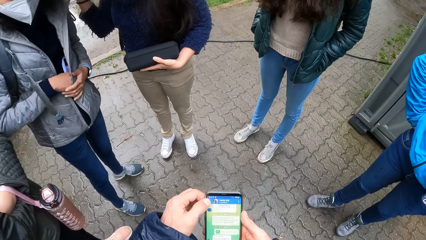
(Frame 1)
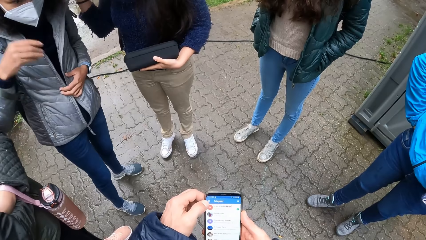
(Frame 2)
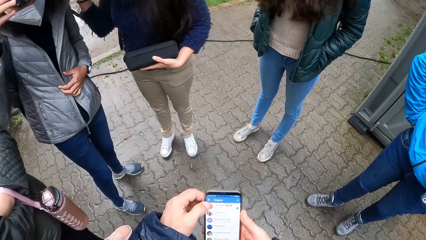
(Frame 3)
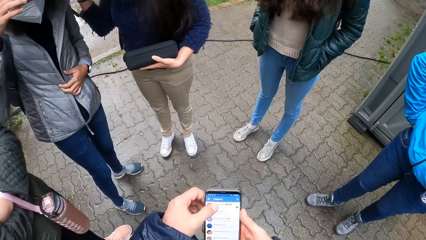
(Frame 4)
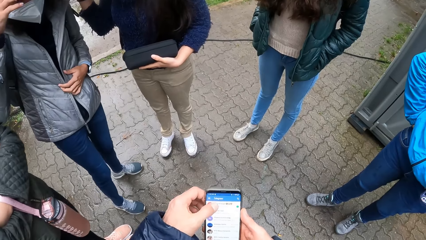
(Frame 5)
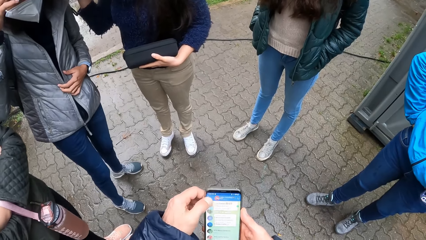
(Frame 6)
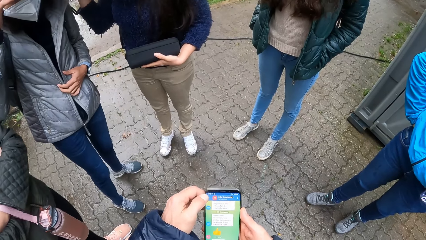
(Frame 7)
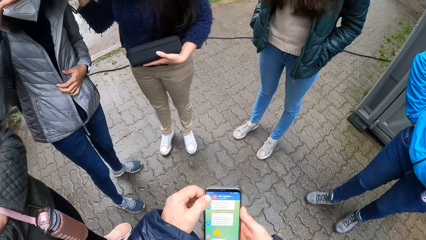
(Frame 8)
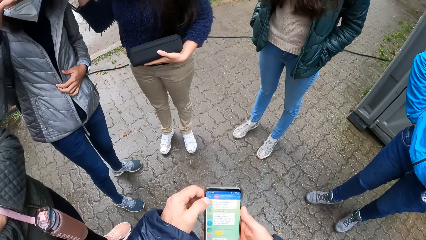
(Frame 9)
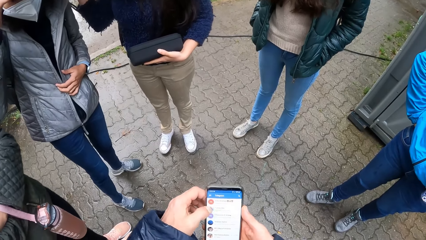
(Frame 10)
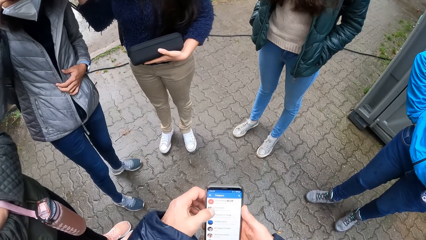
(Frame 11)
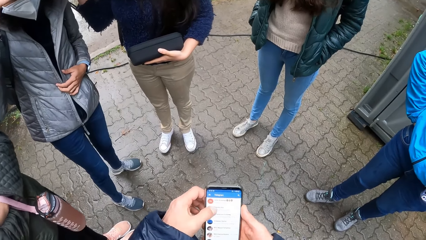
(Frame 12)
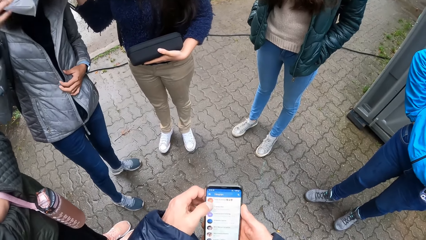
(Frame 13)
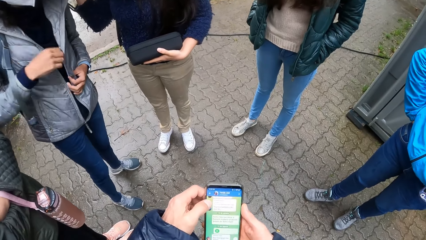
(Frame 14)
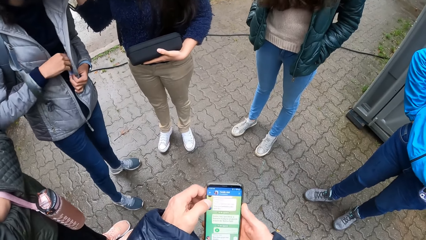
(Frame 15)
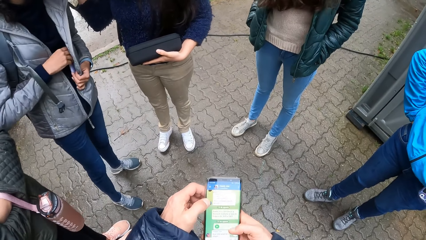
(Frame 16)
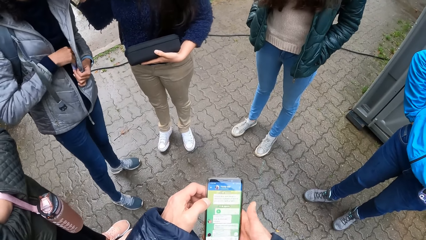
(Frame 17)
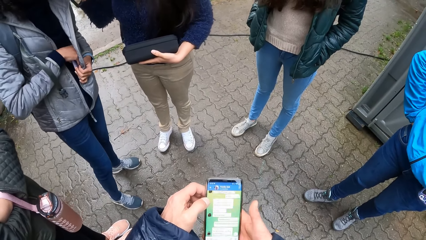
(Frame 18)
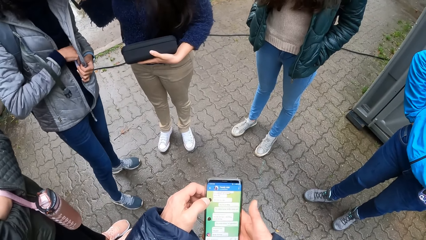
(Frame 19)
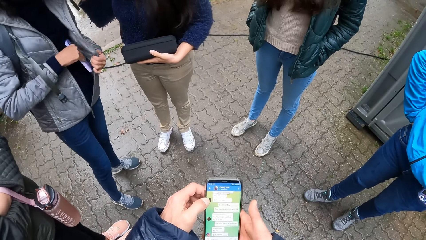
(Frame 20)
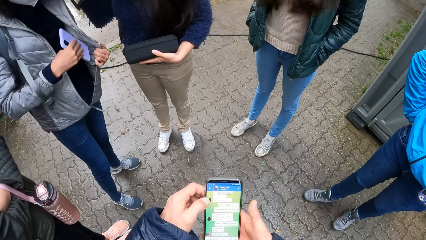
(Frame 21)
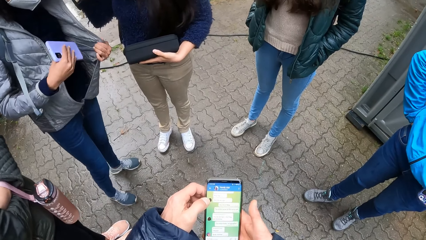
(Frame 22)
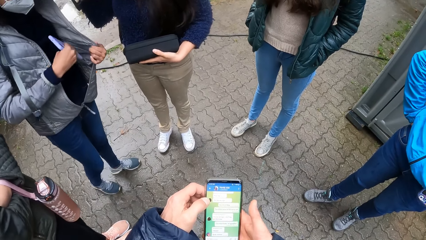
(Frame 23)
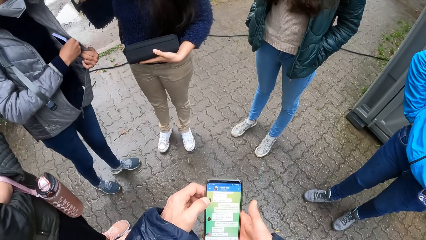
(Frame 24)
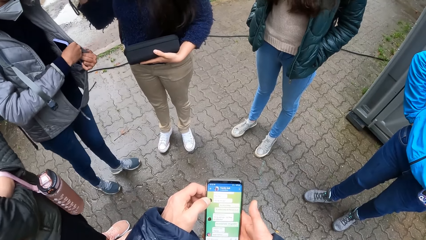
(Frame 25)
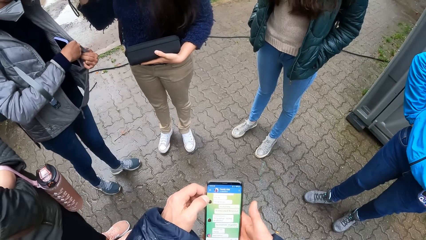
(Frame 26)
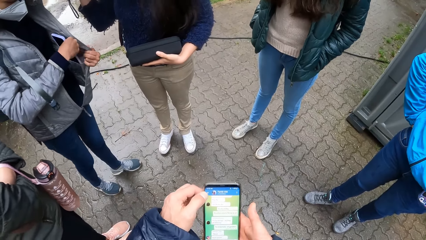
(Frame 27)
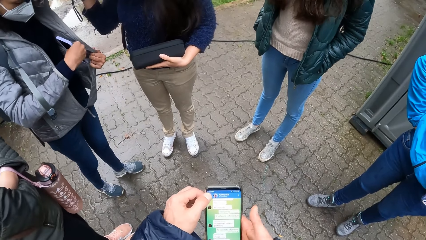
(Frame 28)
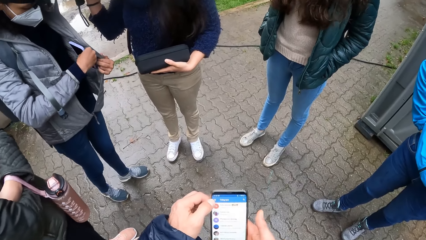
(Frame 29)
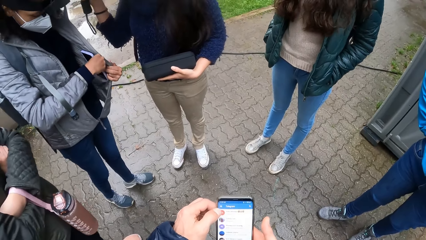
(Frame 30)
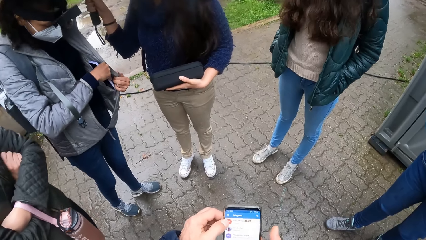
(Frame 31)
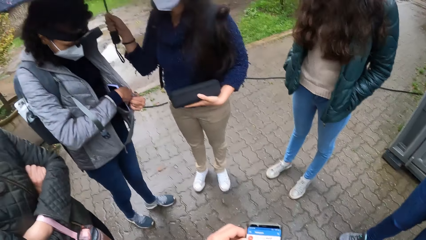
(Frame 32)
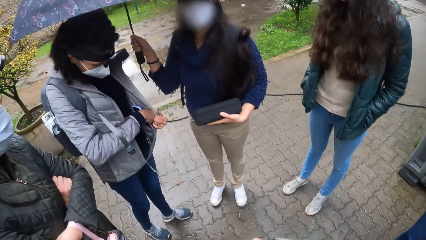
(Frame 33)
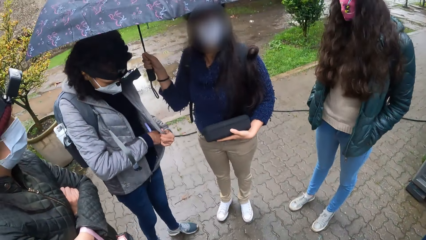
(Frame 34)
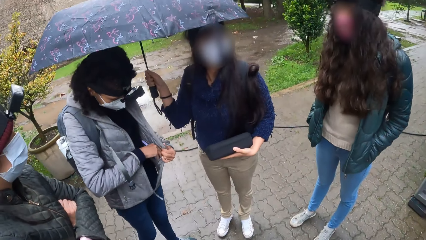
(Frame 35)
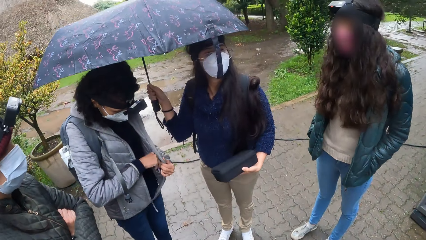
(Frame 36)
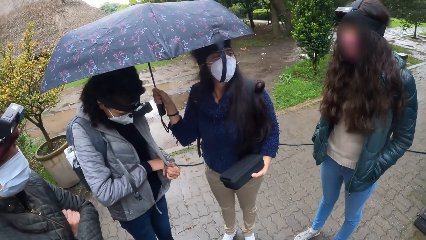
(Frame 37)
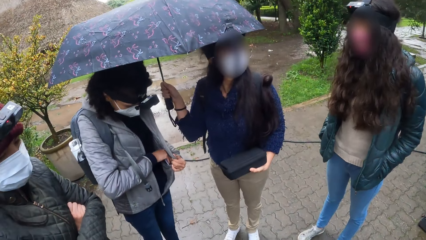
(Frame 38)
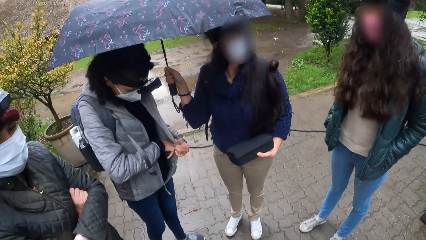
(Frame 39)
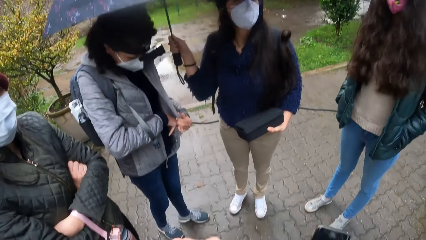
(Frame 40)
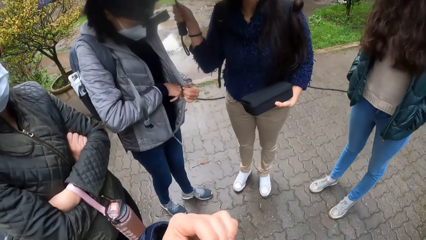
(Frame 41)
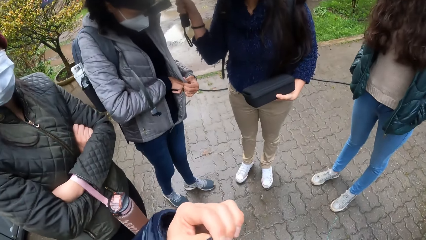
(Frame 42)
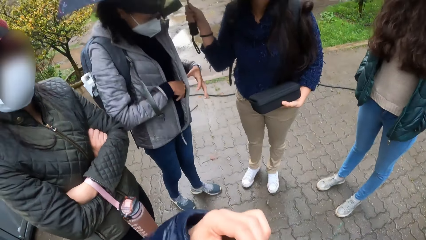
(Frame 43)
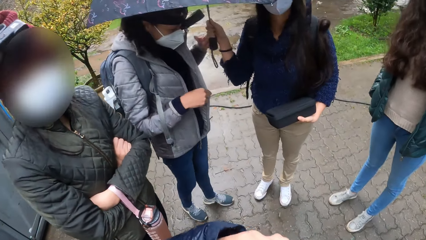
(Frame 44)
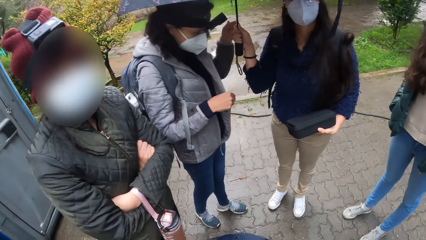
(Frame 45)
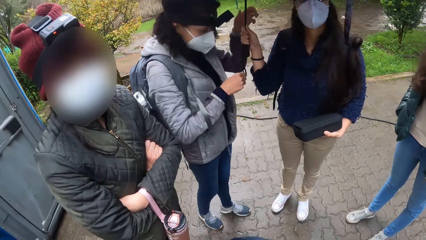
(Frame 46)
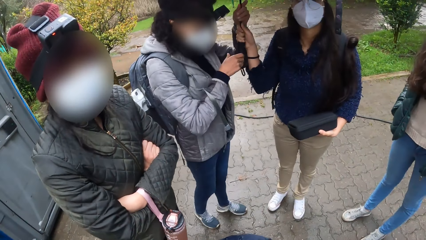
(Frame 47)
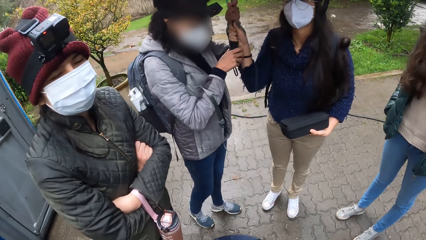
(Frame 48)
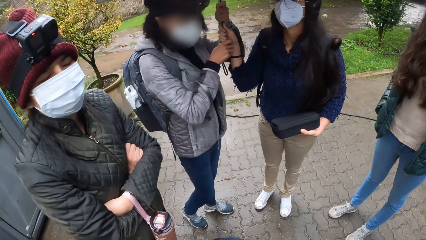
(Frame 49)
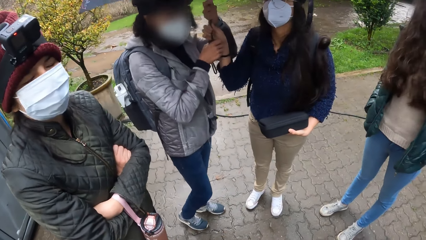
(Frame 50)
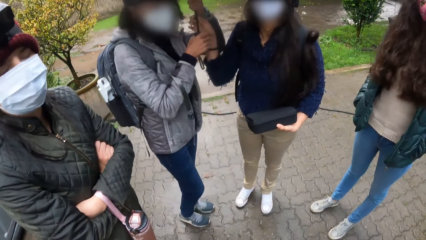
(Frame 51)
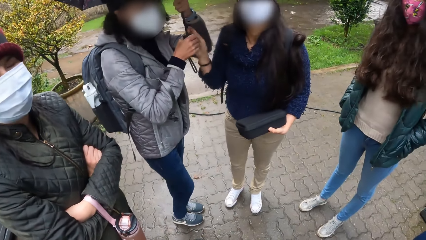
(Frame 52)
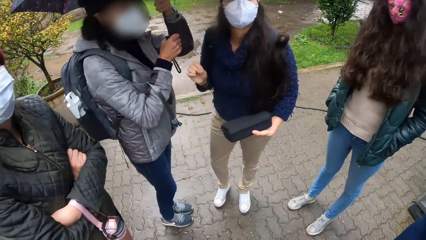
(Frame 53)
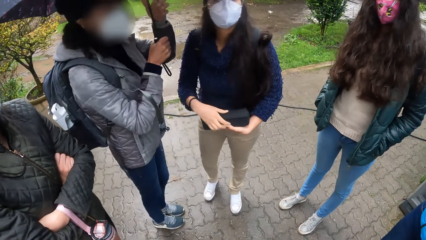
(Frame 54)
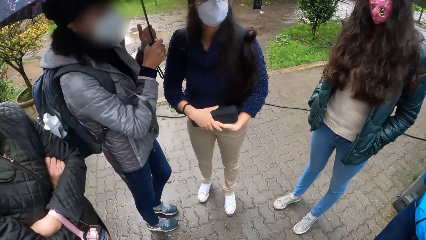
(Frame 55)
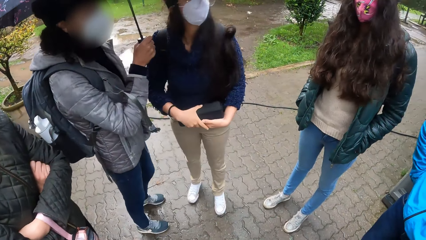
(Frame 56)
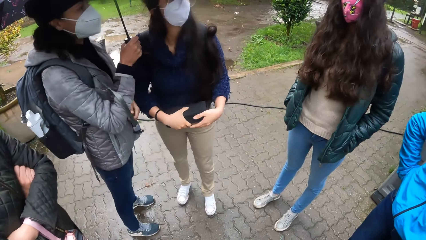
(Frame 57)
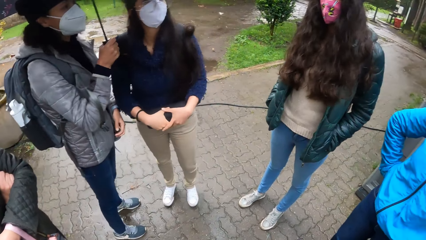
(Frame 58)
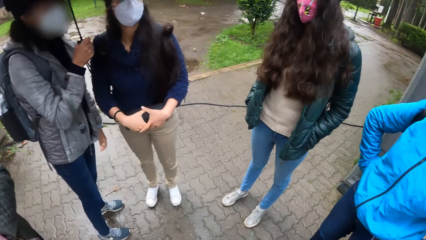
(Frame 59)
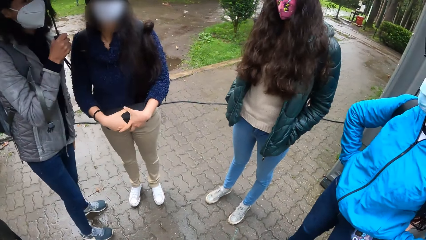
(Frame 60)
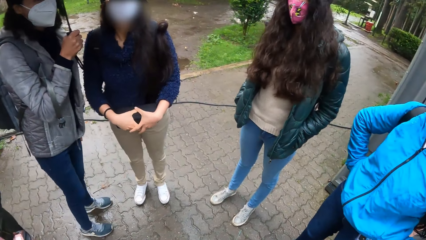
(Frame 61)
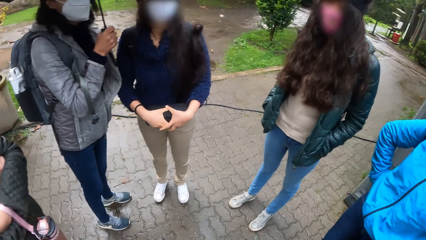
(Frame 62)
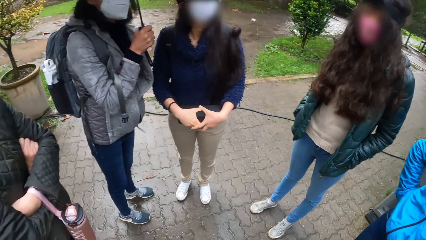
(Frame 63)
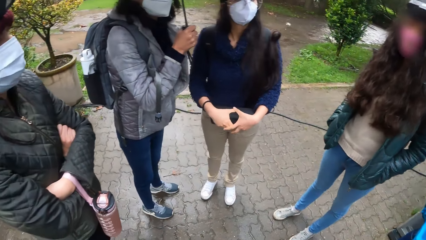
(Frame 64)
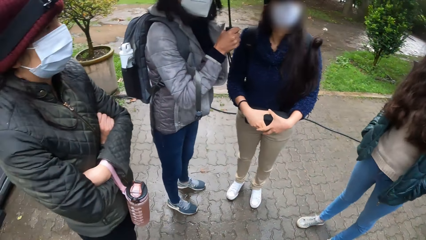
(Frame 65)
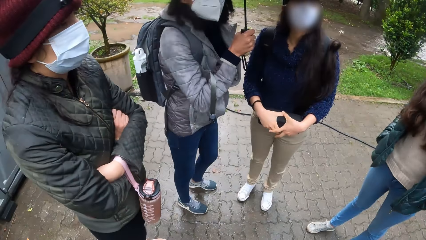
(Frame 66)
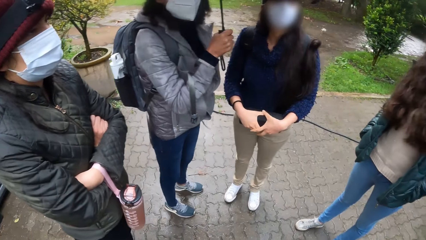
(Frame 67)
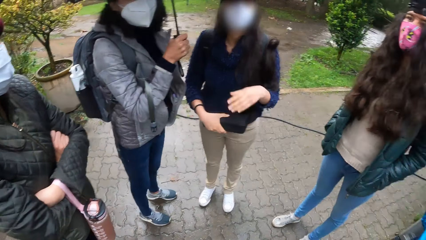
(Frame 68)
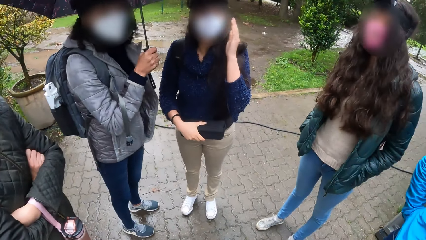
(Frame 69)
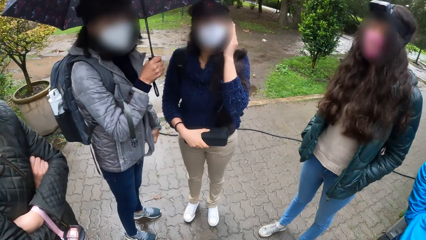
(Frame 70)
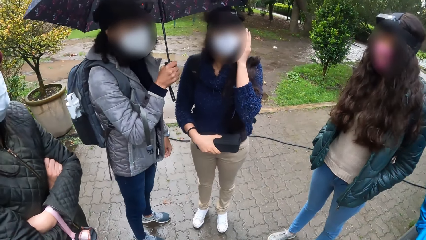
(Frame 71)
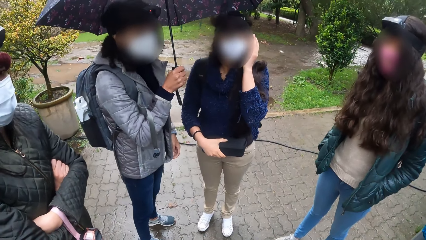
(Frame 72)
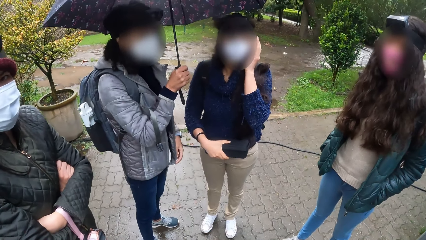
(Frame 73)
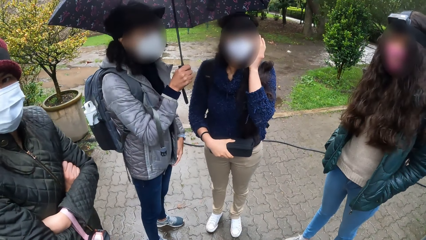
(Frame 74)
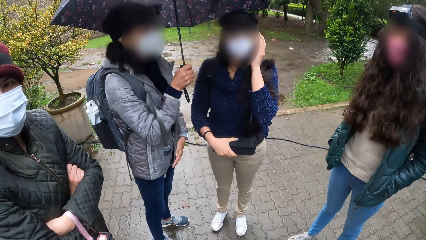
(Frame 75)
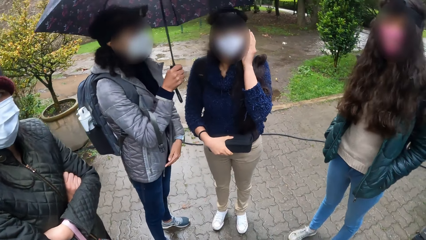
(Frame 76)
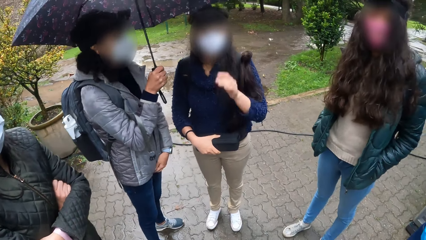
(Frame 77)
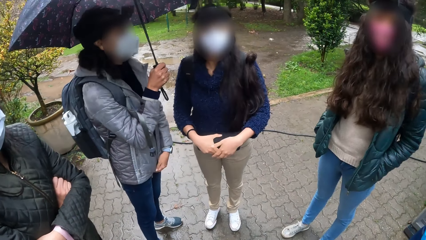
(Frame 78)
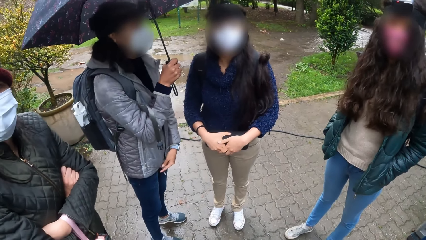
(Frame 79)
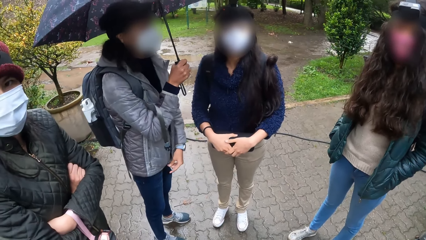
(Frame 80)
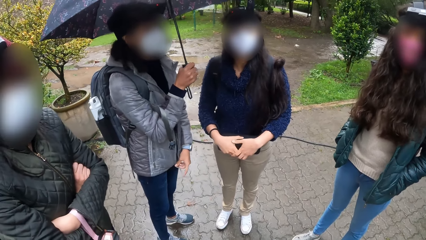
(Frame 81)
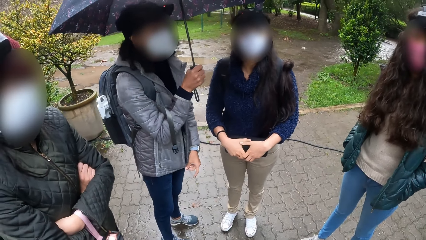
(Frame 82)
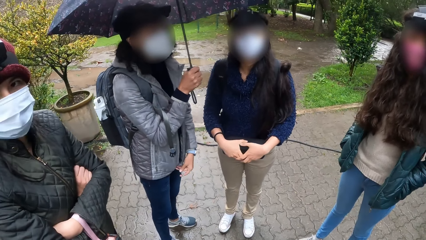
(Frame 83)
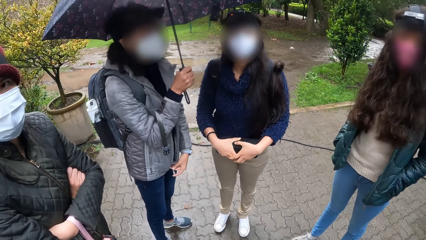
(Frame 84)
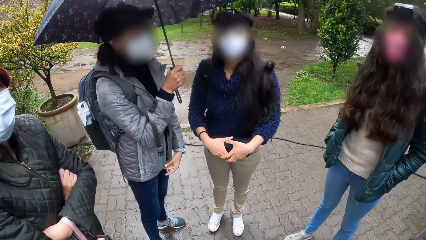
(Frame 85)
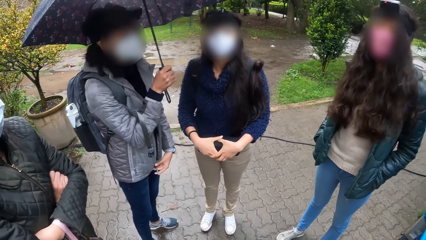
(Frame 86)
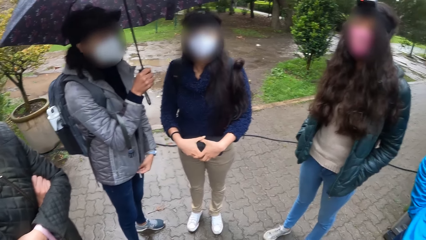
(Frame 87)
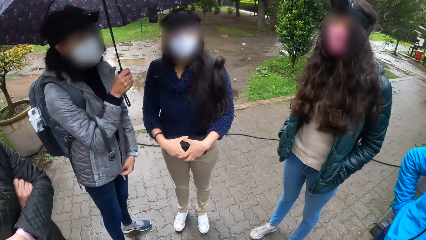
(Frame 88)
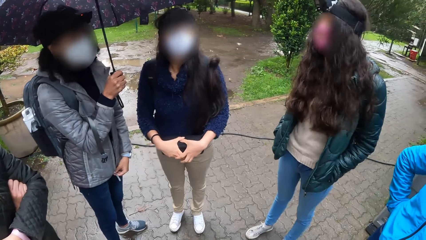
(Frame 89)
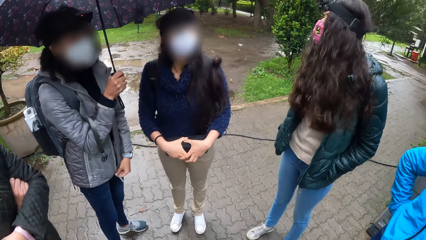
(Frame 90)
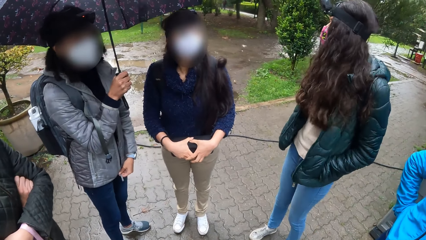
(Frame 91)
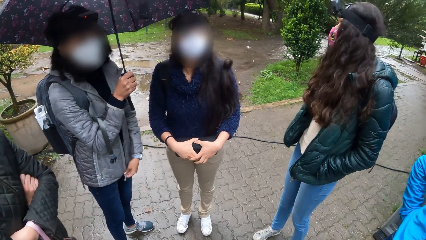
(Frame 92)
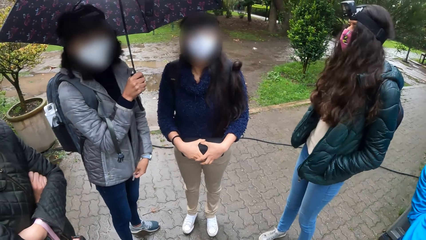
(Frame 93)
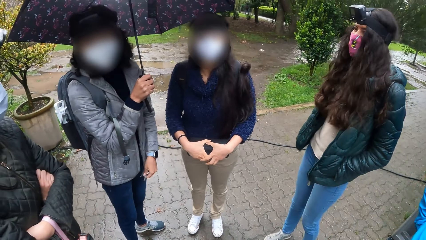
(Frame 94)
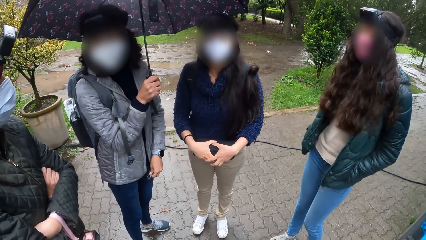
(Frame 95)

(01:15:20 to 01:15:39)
A woman adjusts a camera on her head with her right hand. The camera wearer operates the phone. The woman places the phone in a pocket of her jacket with her right hand. The woman picks the phone from the pocket. The woman holds an umbrella with both hands. The woman picks the umbrella from a lady. The lady gives the umbrella to the woman. The lady holds a box with both hands, holds her face with one hand, and holds the box with both hands. The woman unclasps the zipper of her jacket with her left hand.
